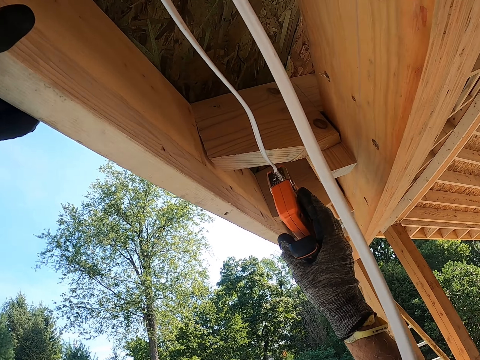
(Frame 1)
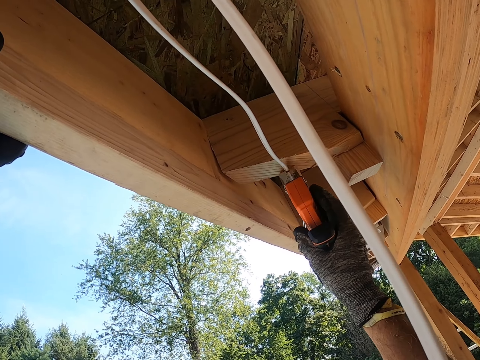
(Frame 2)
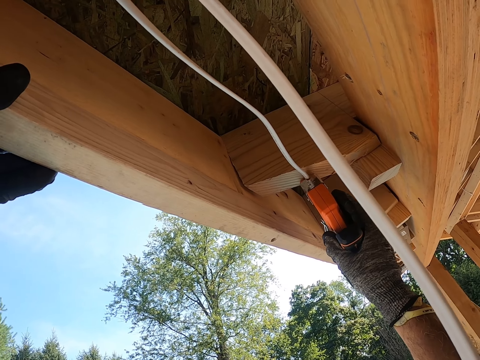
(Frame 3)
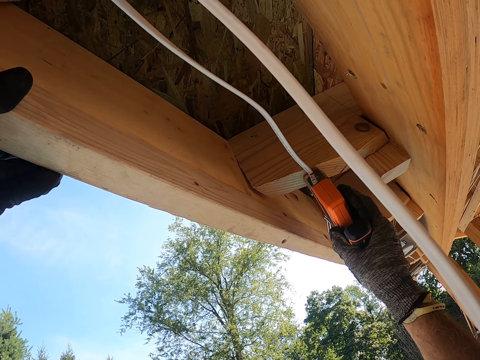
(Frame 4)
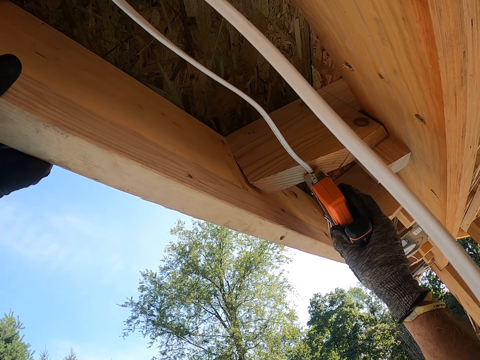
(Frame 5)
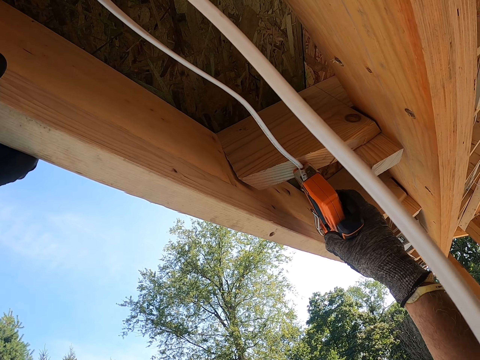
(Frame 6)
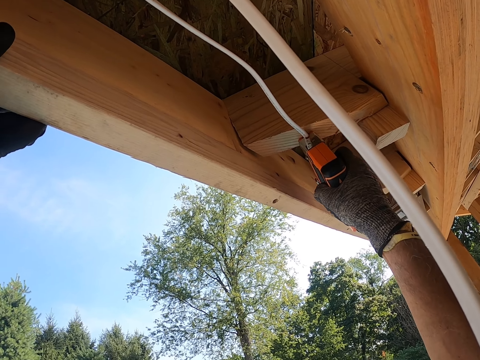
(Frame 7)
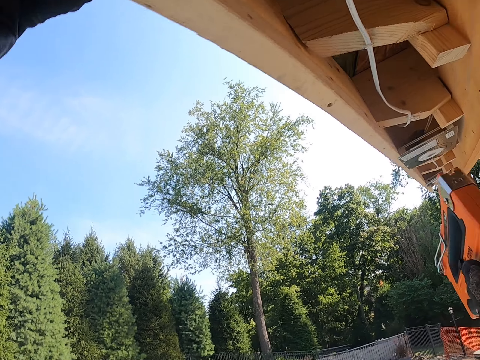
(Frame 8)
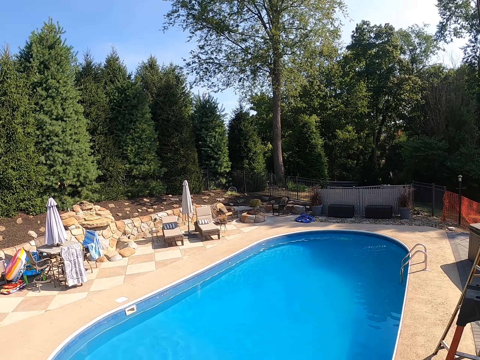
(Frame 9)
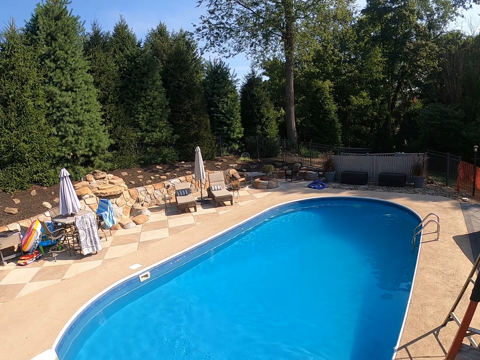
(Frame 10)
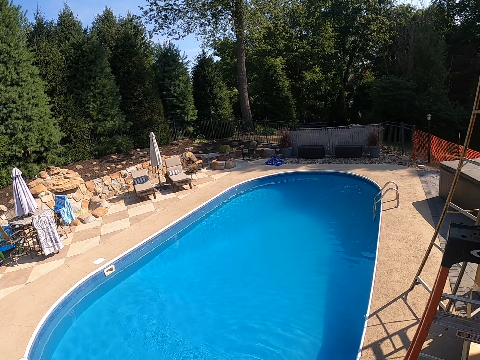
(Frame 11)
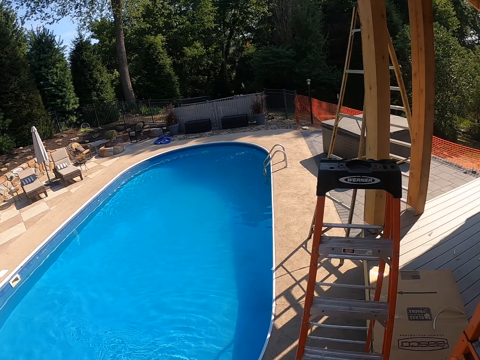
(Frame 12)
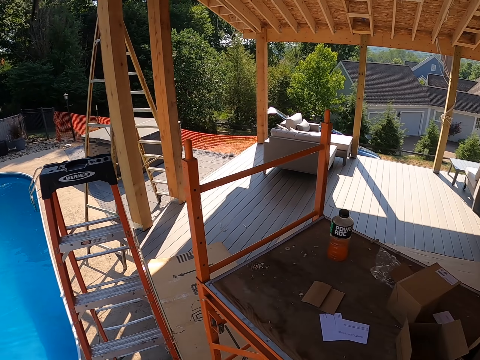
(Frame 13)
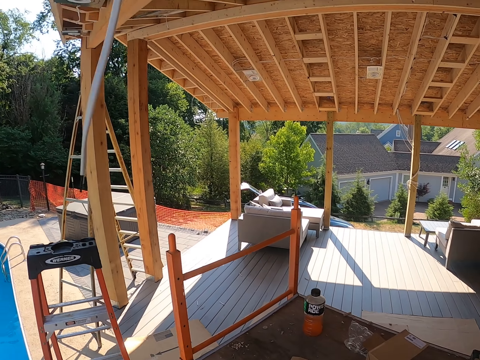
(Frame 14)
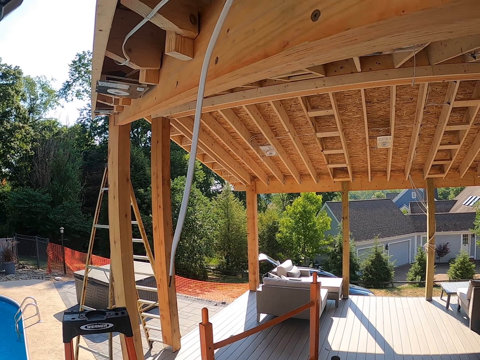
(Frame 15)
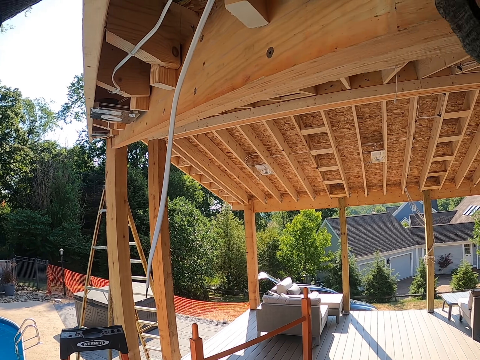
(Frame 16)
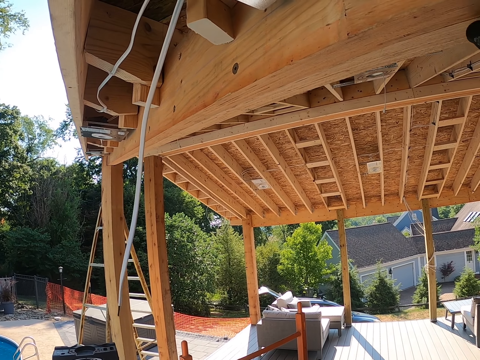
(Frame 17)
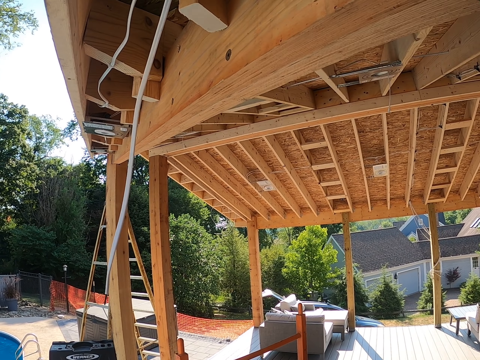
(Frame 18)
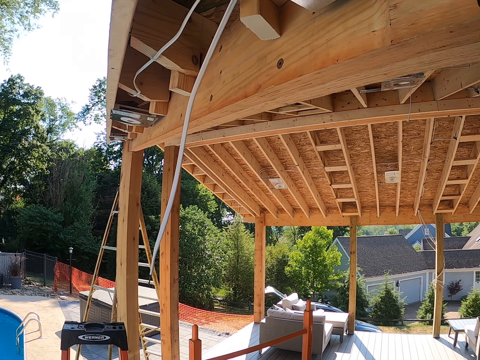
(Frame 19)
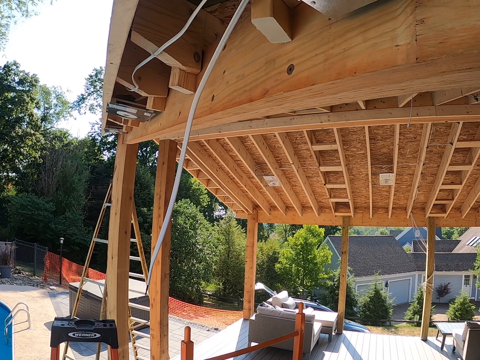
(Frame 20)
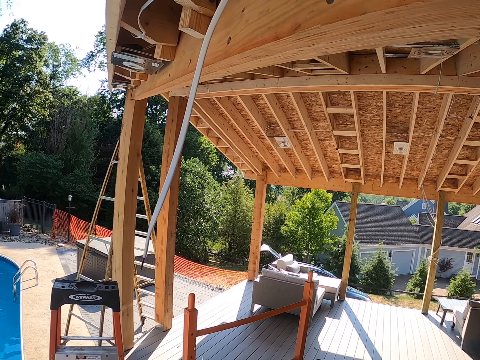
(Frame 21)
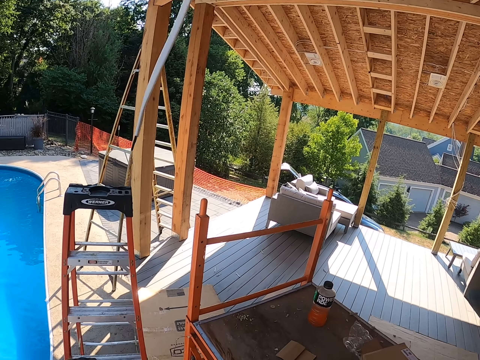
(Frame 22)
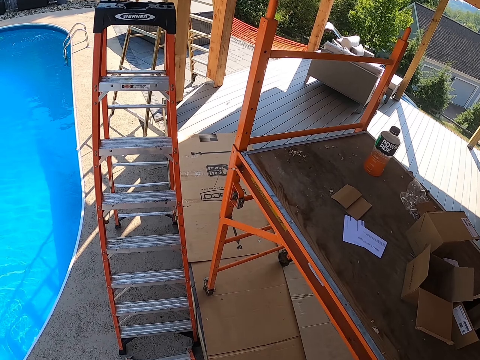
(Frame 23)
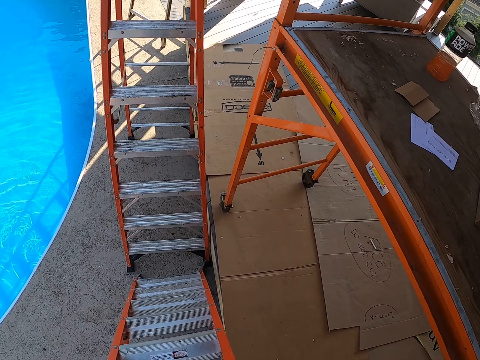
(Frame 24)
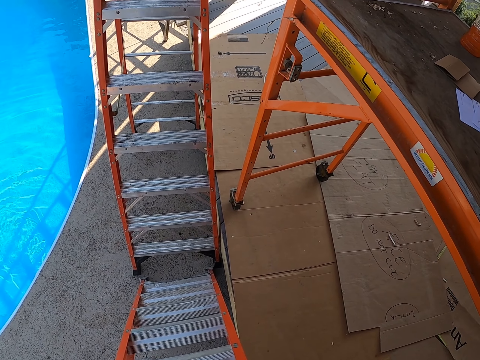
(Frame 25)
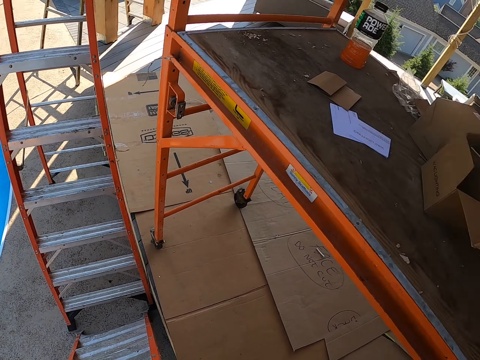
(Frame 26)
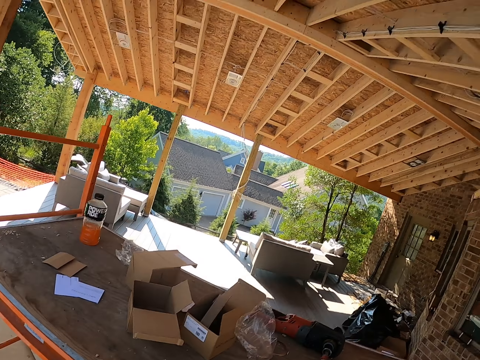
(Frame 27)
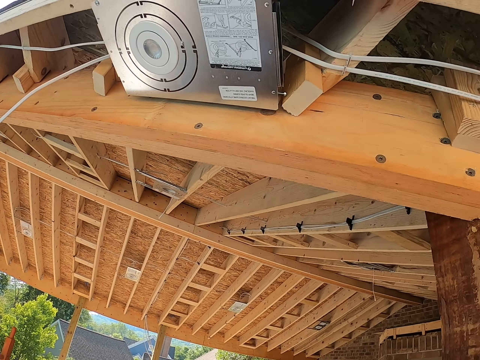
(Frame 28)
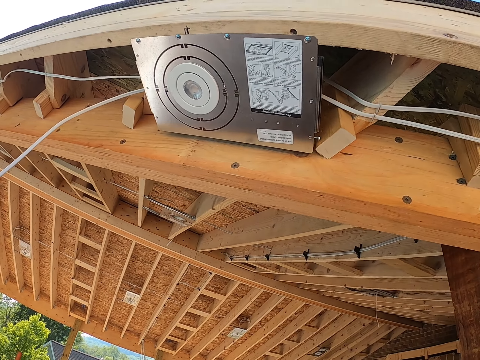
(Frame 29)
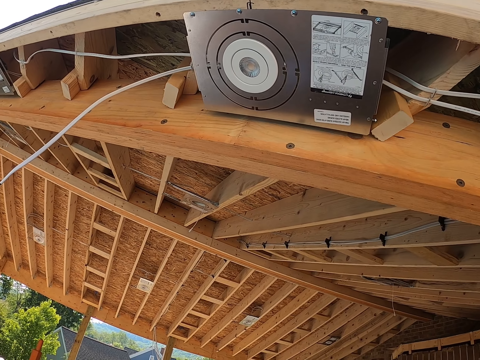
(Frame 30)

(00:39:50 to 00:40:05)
The camera wearer pins the cable with a nail gun on the wood. They move a hand, move around, and look around the compound.

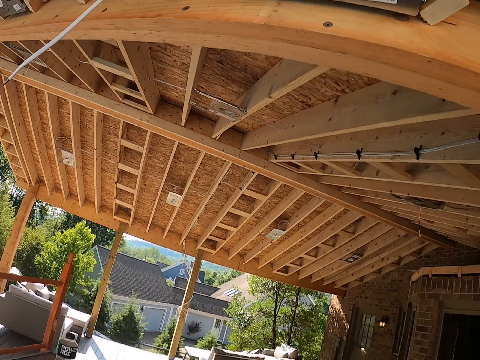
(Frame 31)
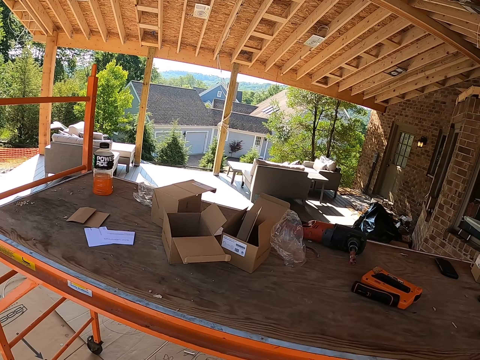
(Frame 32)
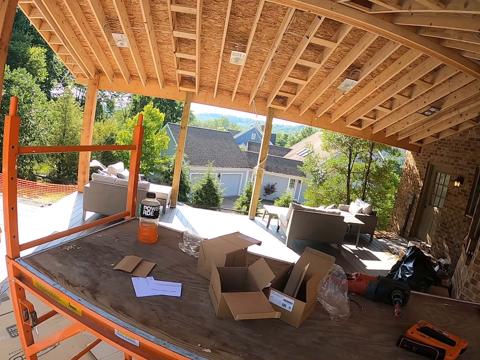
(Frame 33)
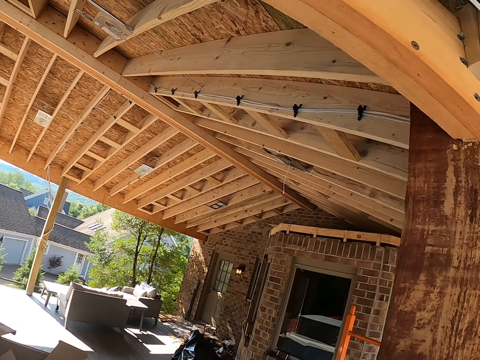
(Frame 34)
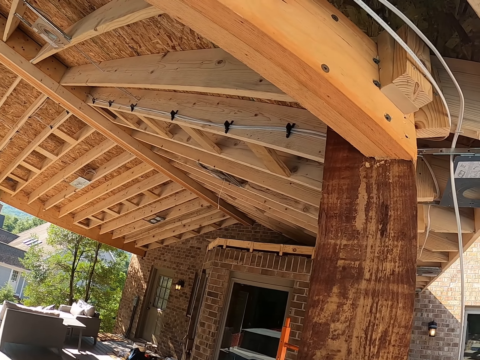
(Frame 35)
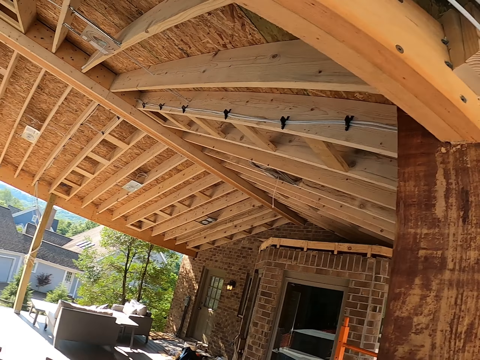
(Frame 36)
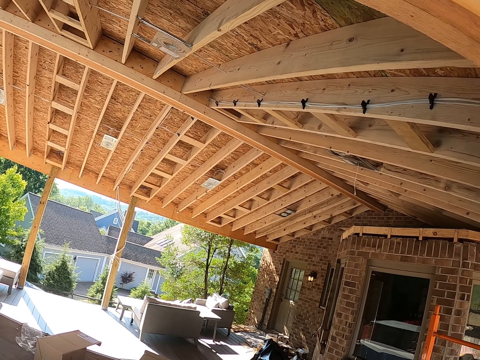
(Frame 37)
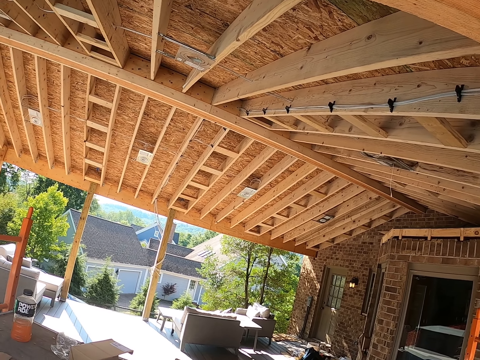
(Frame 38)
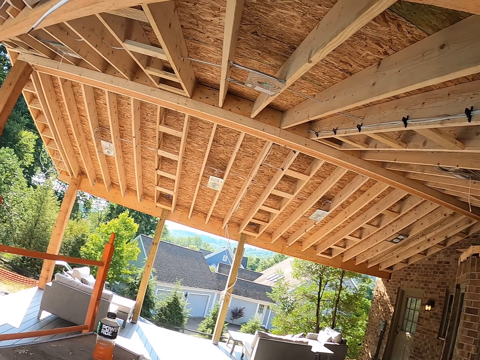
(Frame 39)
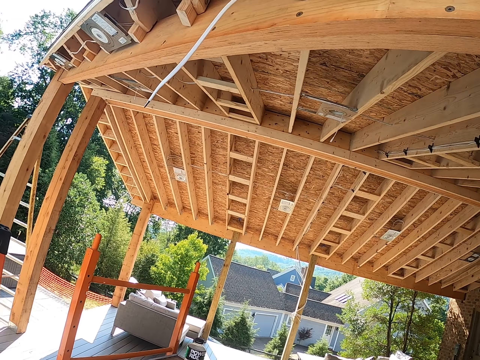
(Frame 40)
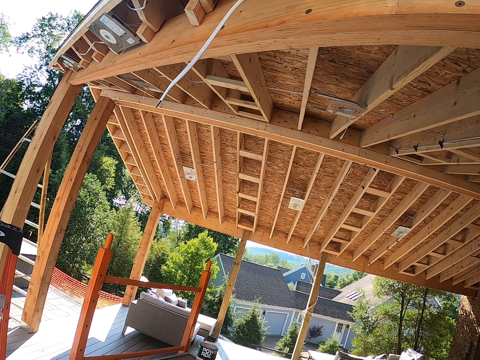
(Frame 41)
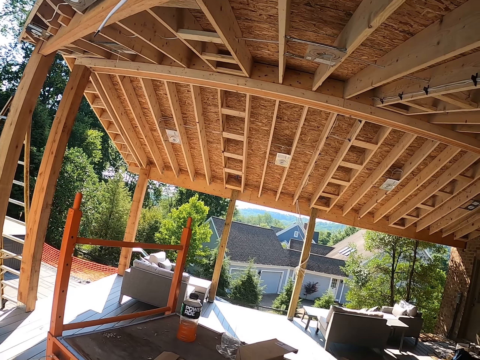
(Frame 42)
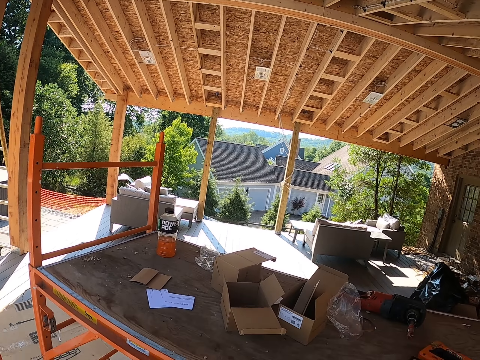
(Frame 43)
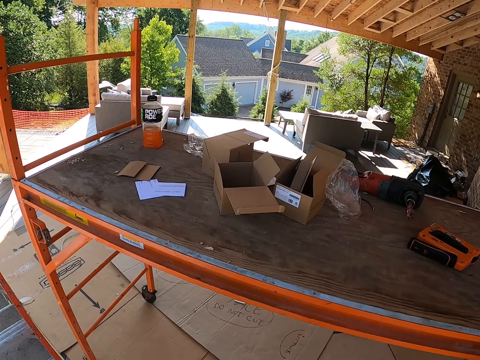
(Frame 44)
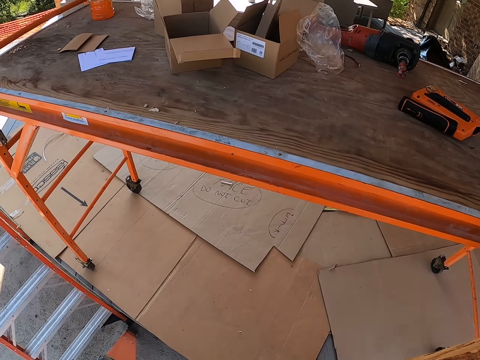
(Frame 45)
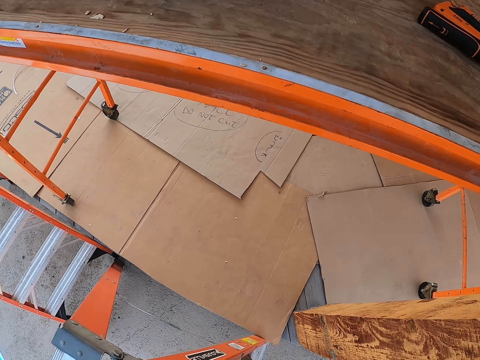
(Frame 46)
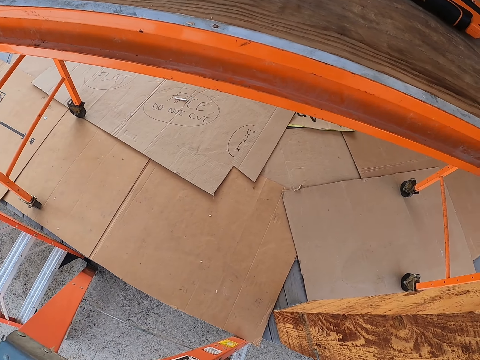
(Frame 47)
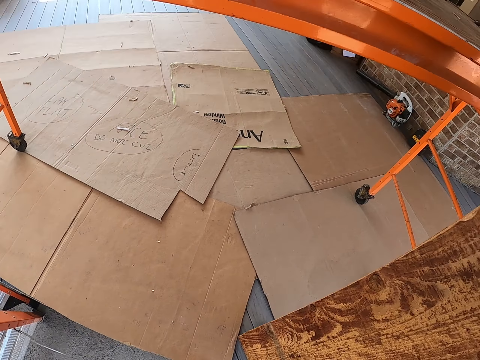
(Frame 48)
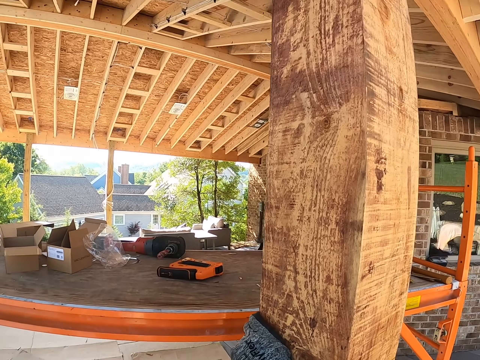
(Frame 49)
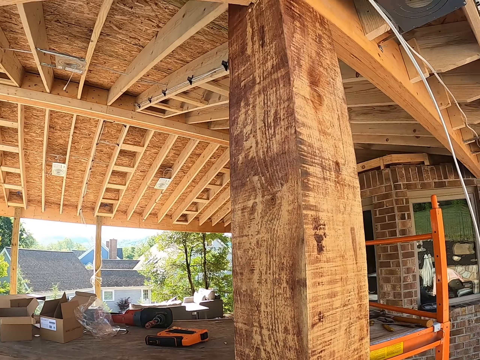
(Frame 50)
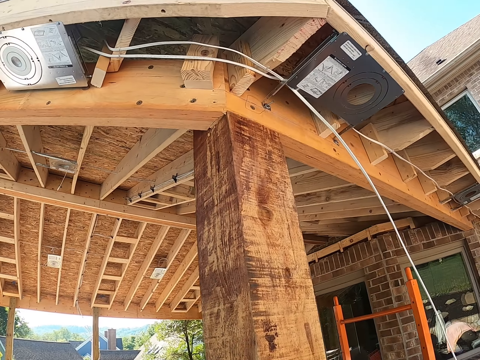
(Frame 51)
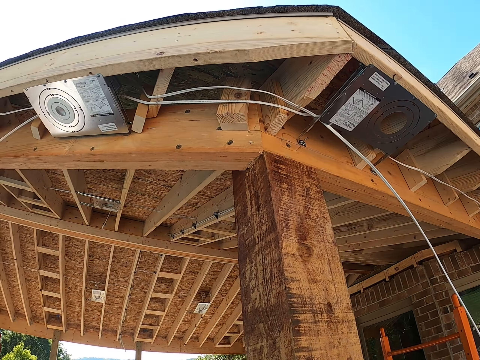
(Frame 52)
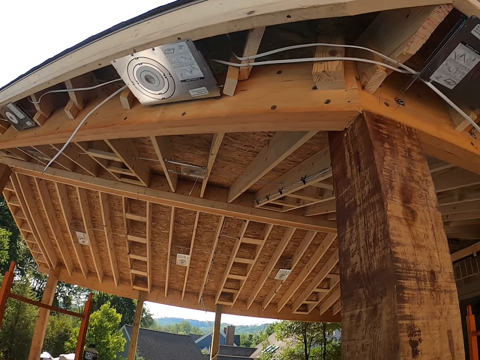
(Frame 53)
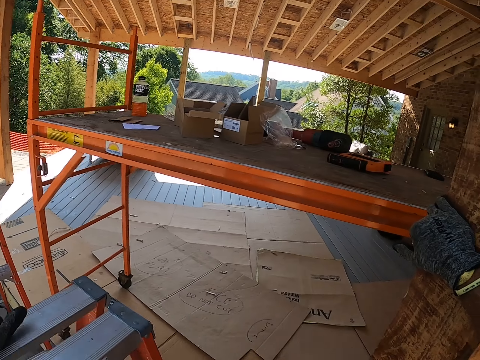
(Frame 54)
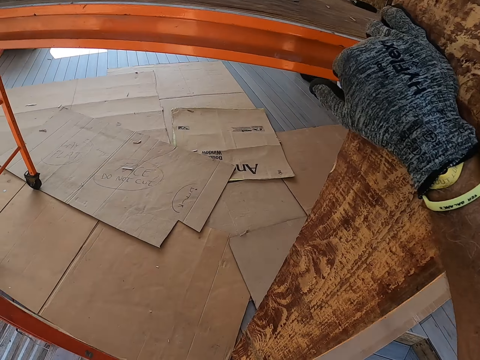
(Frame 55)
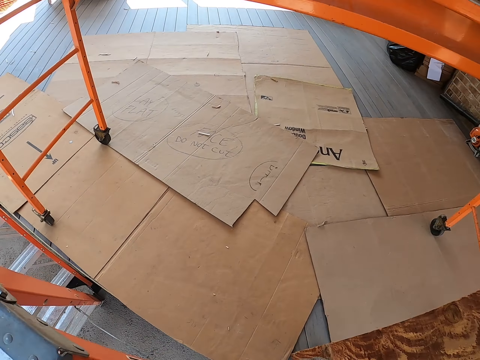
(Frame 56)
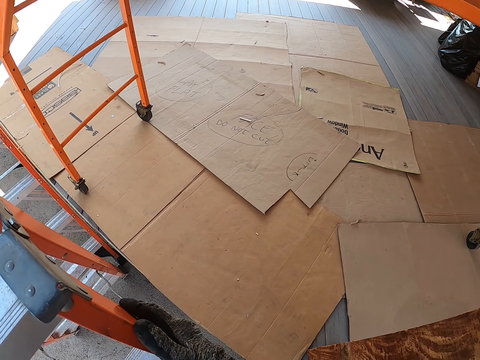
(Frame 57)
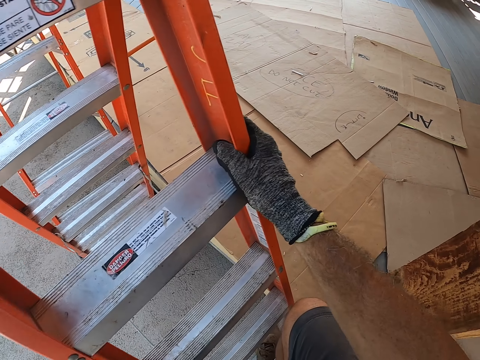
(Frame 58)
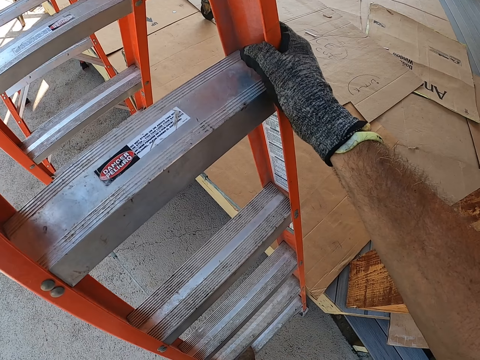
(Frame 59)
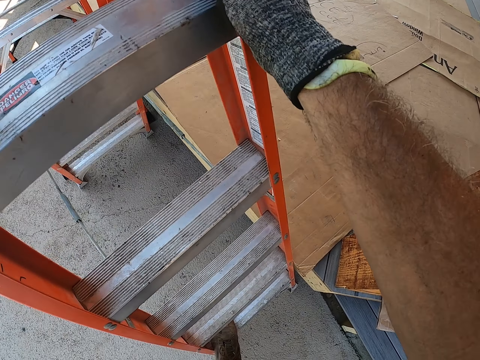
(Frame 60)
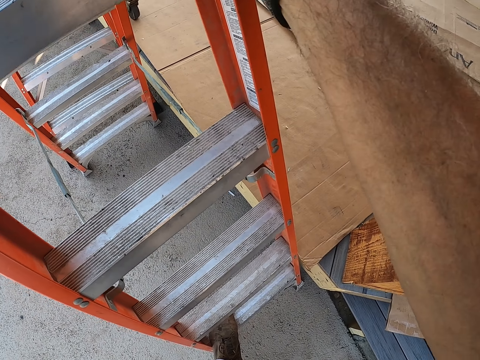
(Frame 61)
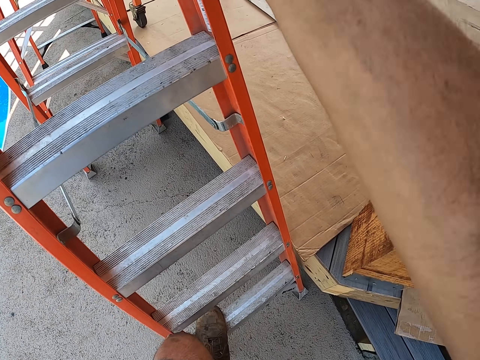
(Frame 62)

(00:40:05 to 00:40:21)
The camera wearer holds the wood. They hold the ladder. They climb down the ladder.
